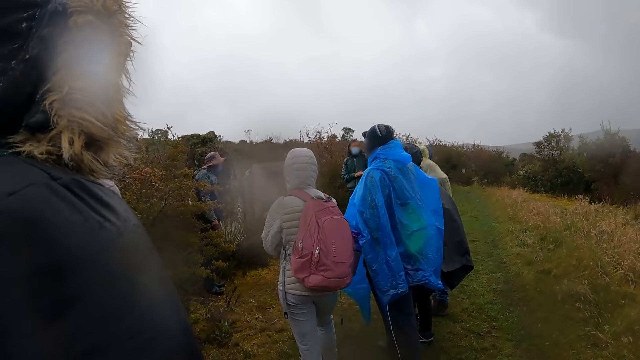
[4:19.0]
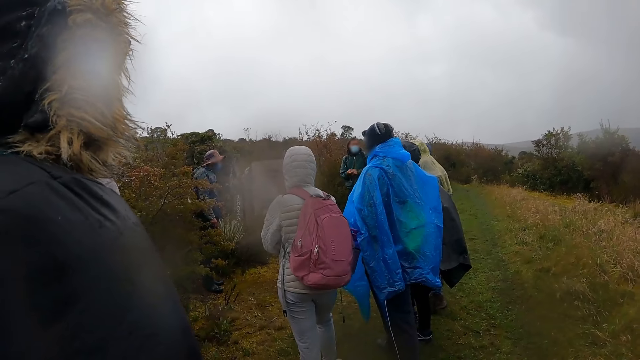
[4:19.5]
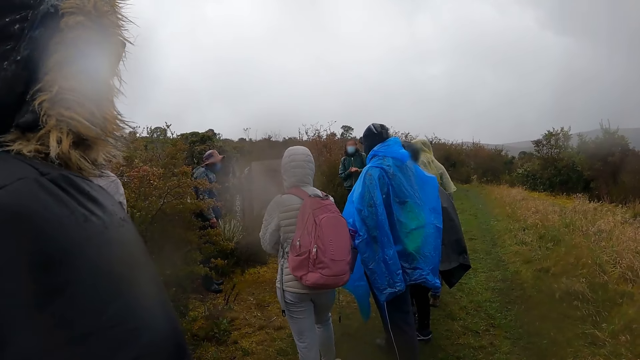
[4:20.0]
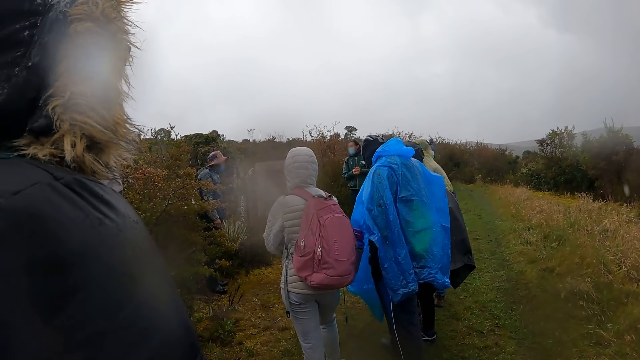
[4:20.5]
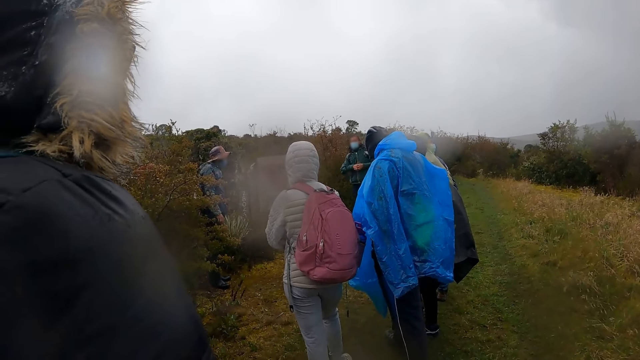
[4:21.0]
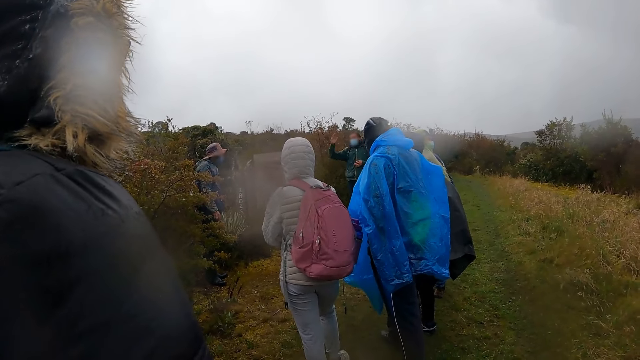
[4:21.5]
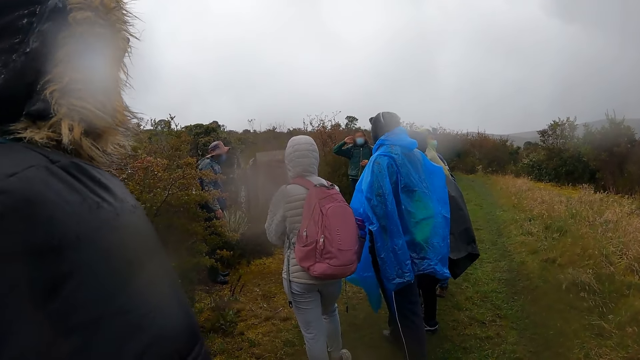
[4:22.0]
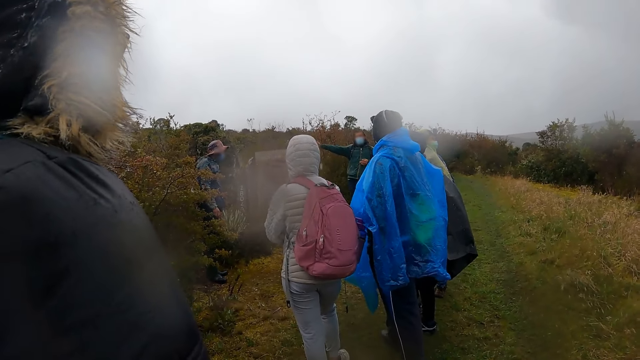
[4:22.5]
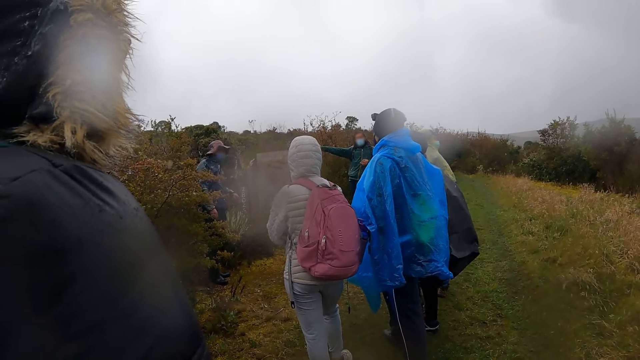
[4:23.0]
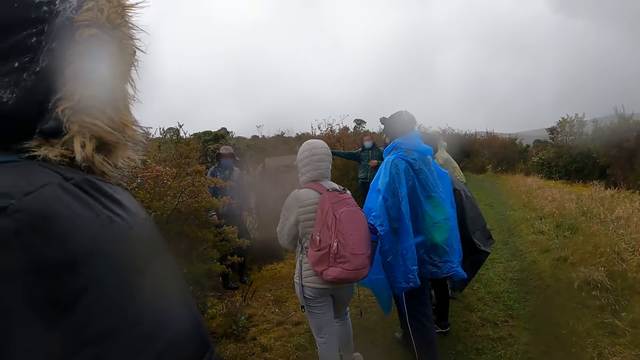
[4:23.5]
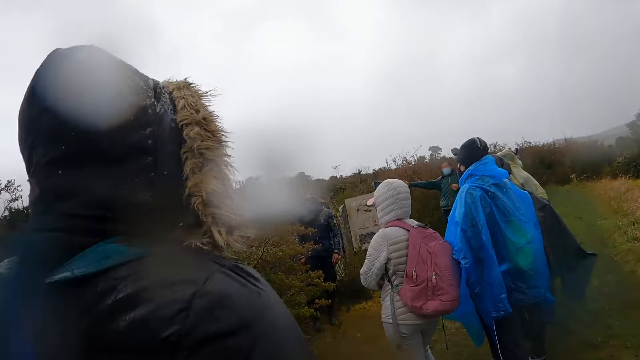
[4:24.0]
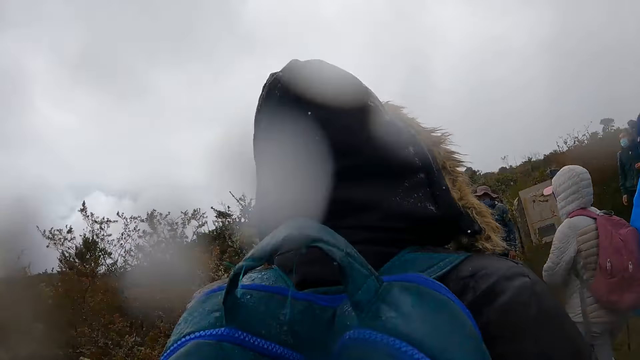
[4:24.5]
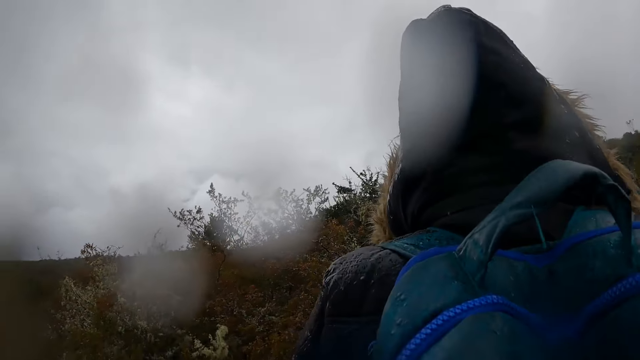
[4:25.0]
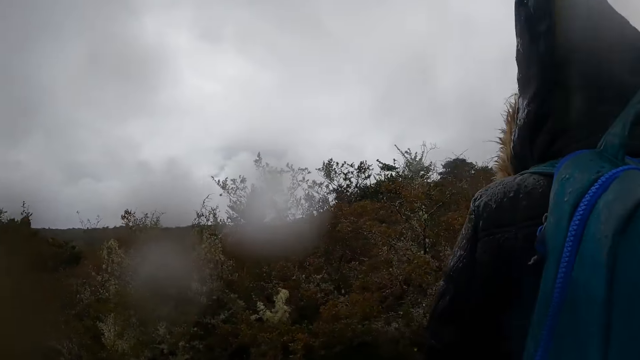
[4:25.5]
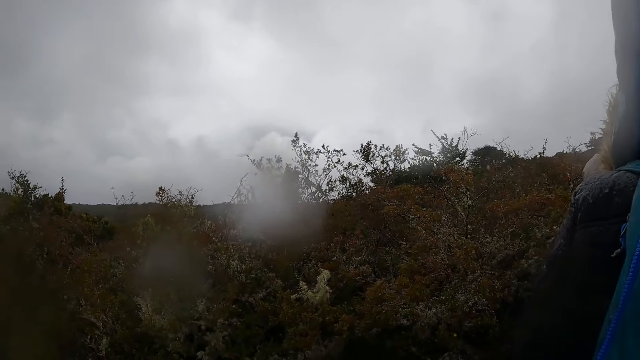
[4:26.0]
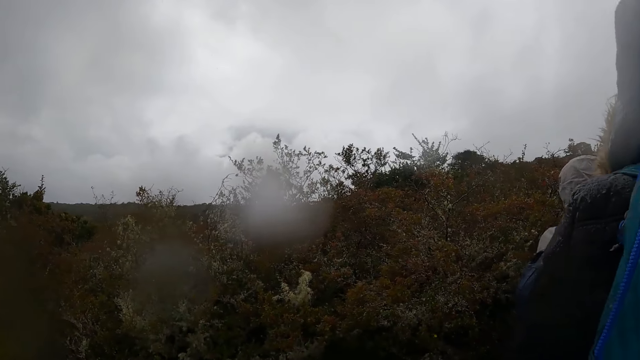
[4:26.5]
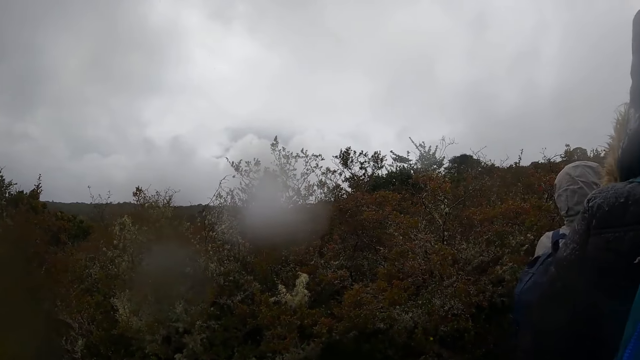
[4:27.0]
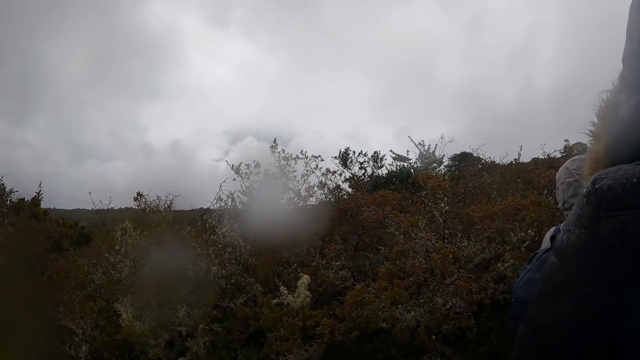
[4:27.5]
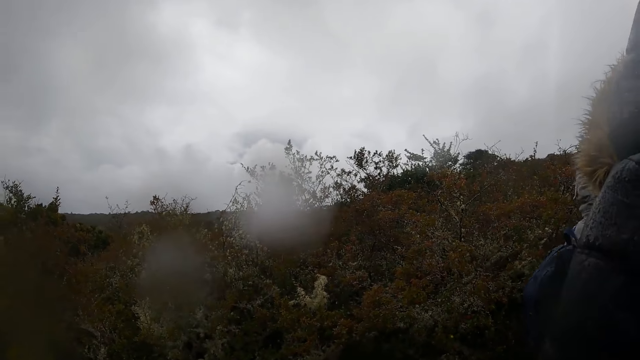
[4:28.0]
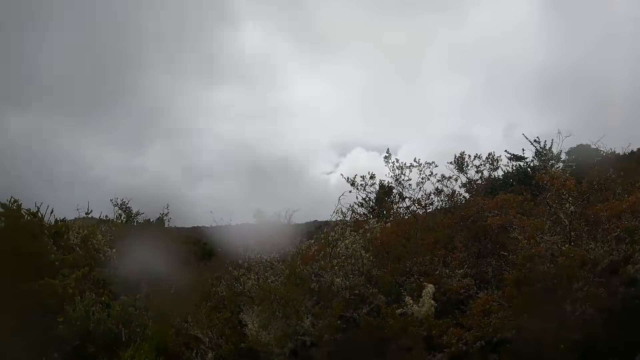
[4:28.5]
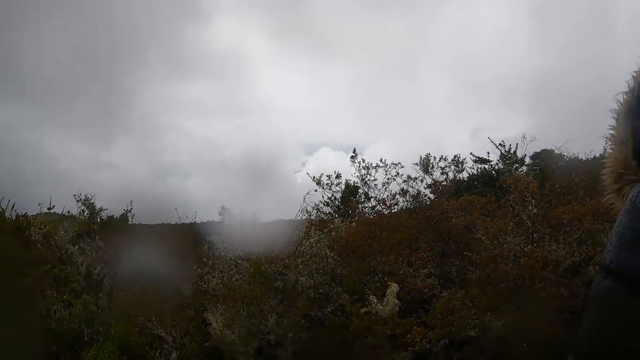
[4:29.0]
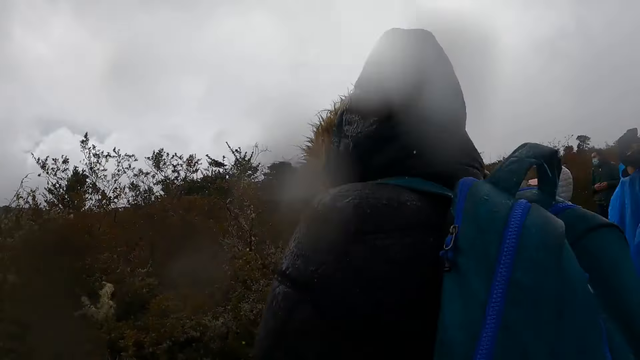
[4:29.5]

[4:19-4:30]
The man interacts with the group of people.

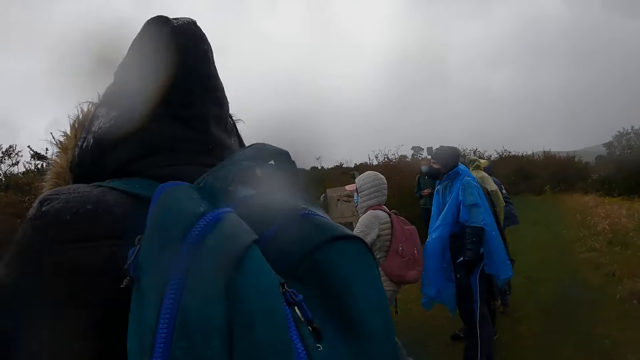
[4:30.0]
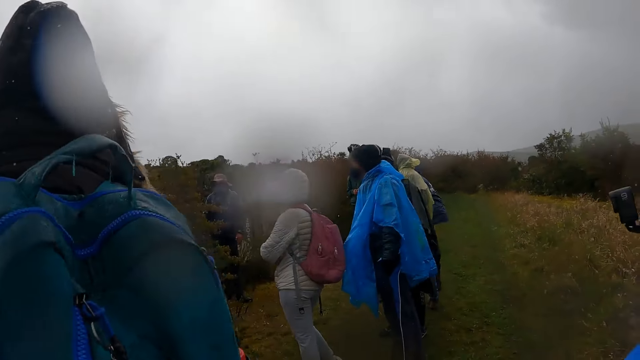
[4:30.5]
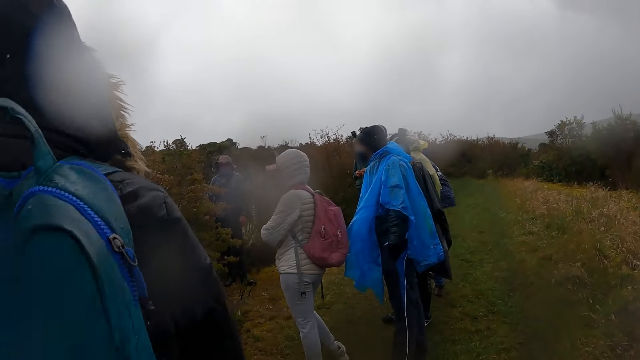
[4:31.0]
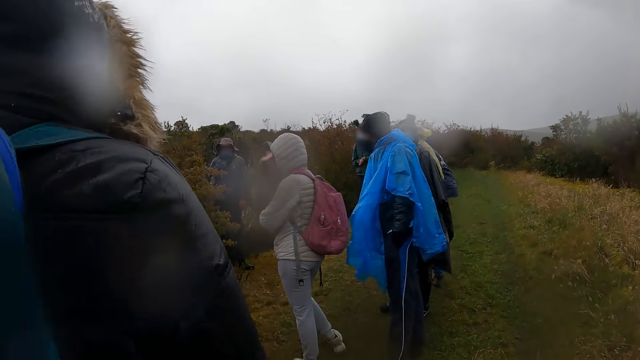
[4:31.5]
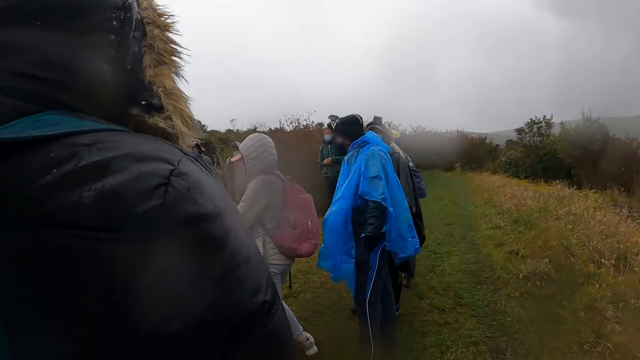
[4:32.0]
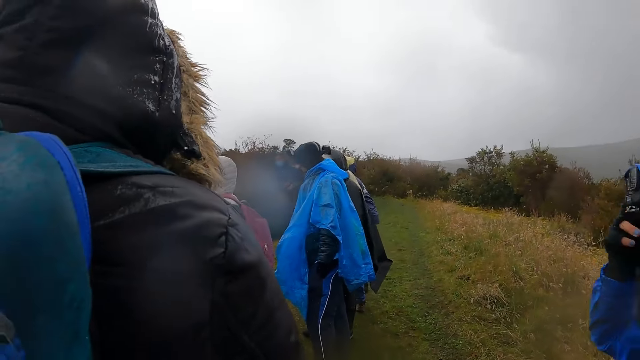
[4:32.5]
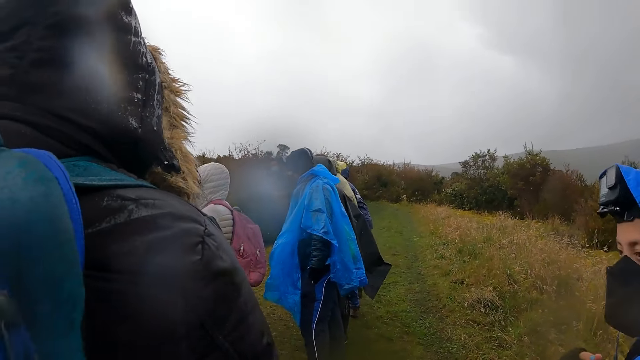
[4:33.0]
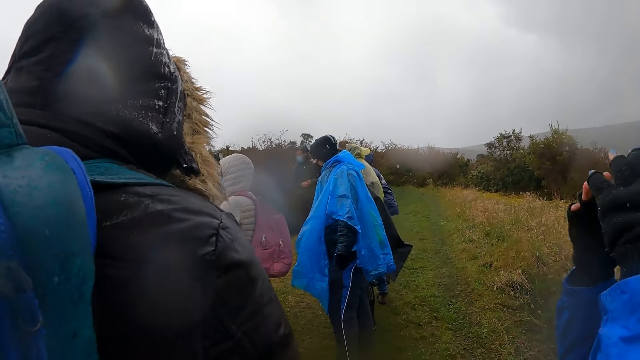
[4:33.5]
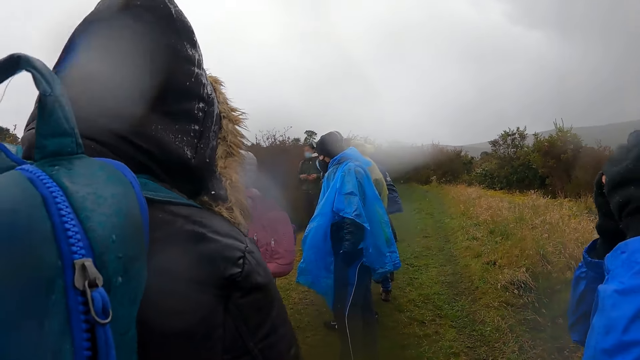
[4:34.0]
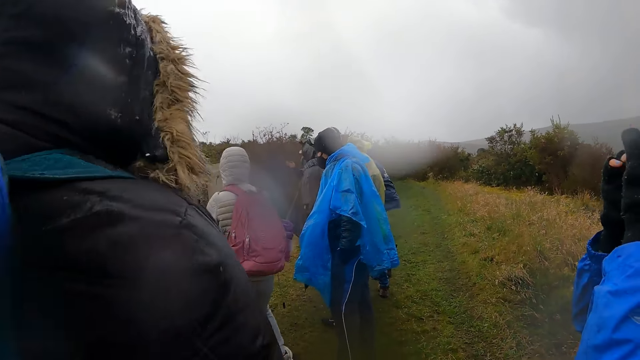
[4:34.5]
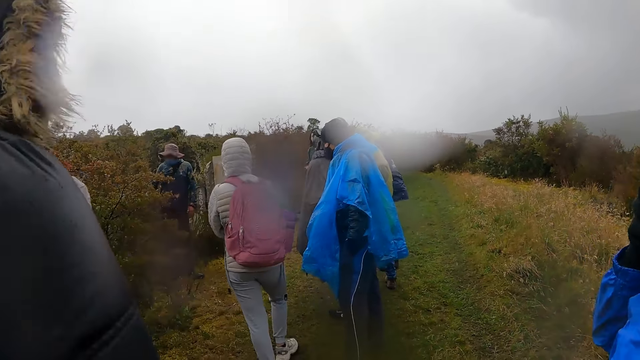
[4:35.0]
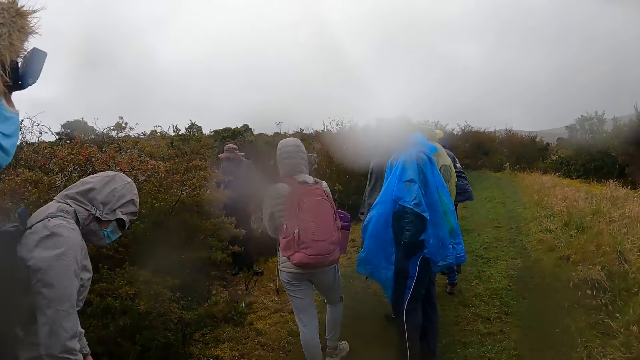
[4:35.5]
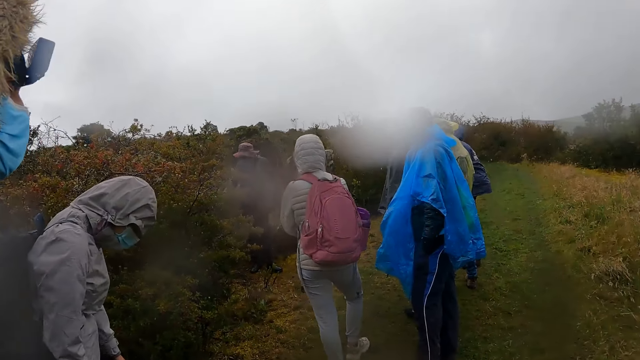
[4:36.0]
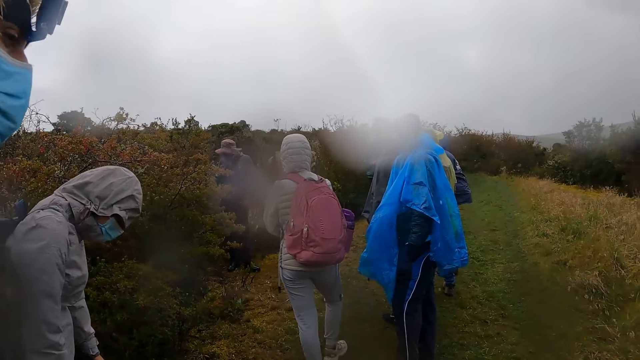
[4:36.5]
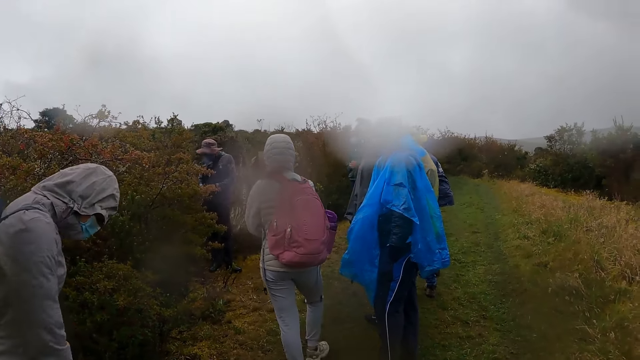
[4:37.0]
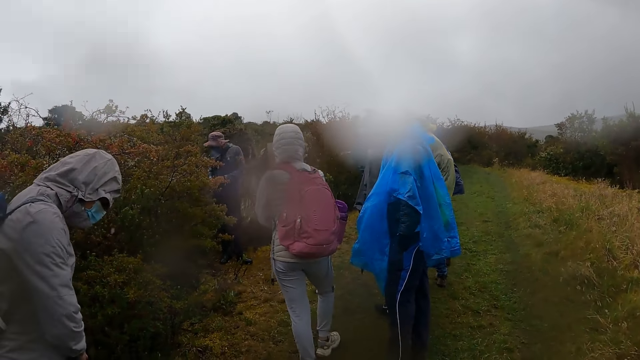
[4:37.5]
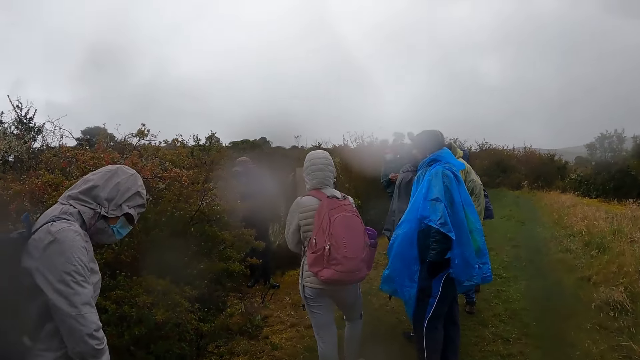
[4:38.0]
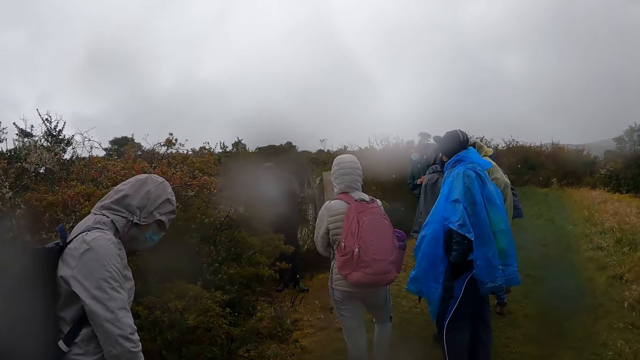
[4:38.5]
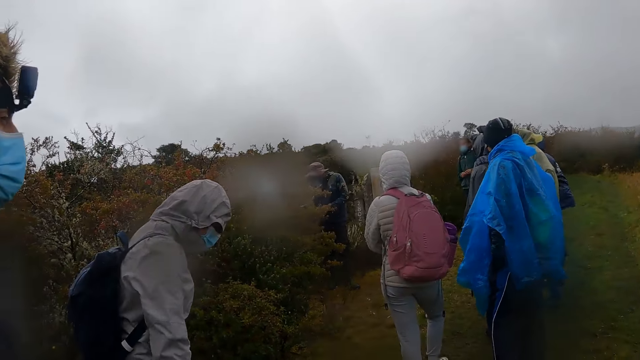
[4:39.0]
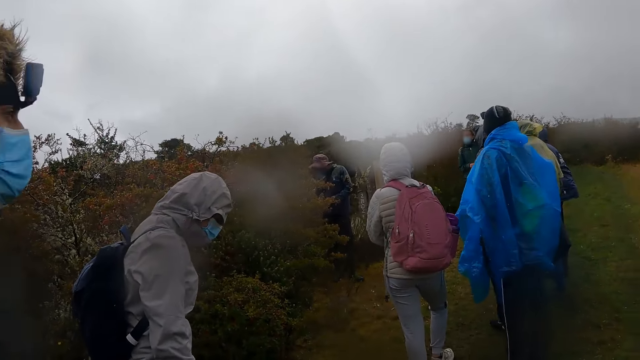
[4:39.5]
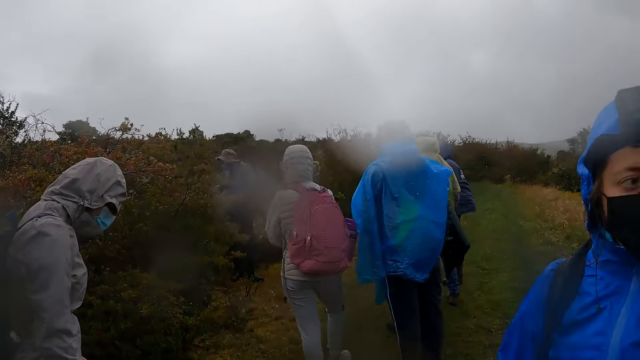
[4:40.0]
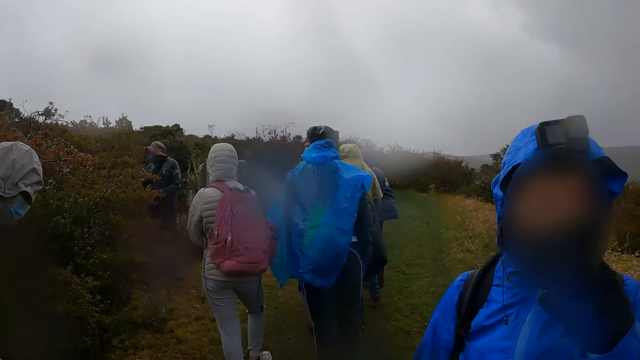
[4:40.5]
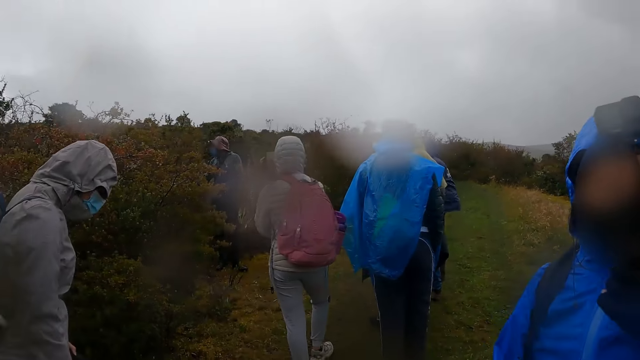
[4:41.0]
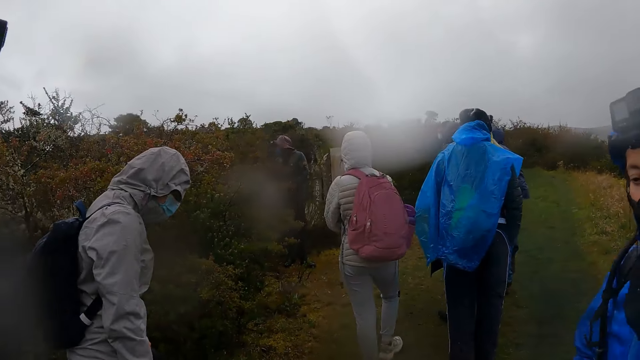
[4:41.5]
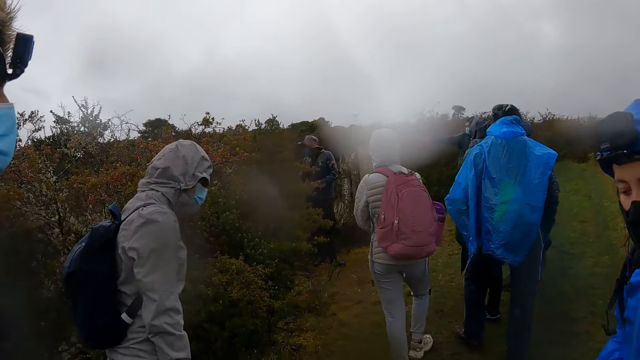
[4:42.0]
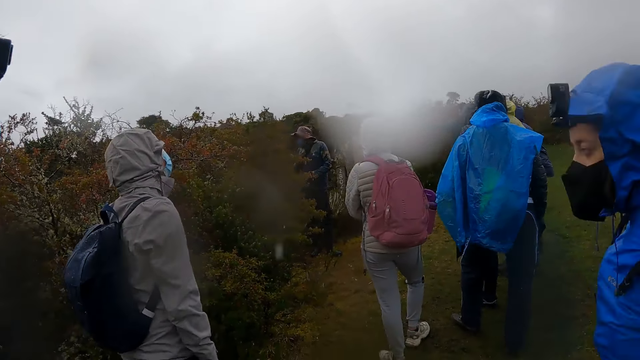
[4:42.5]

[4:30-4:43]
The woman touches a camera on her head with her right hand. She adjusts the camera on her head with both her hands. The camera wearer looks around the field. The woman adjusts a facemask on her face with her left hand.
